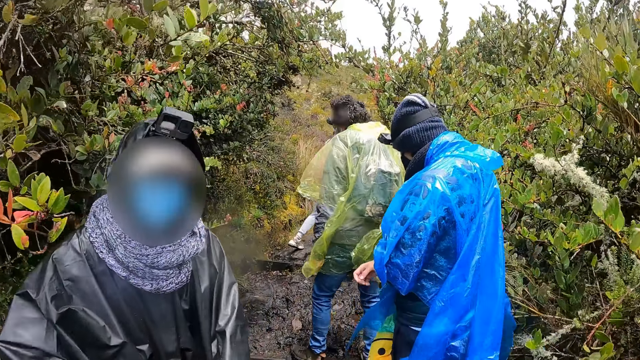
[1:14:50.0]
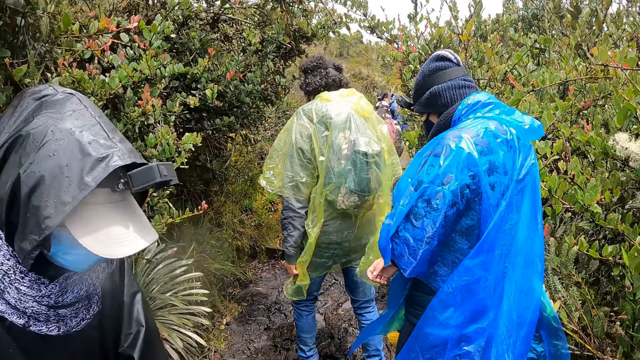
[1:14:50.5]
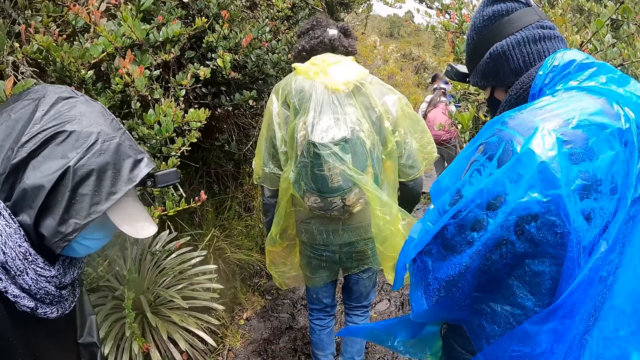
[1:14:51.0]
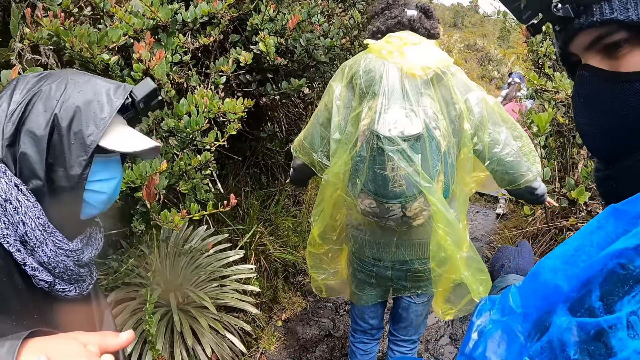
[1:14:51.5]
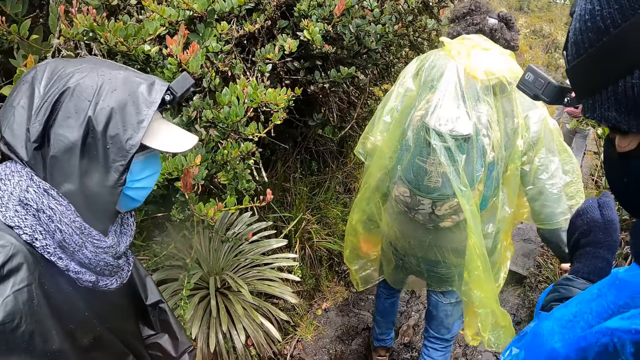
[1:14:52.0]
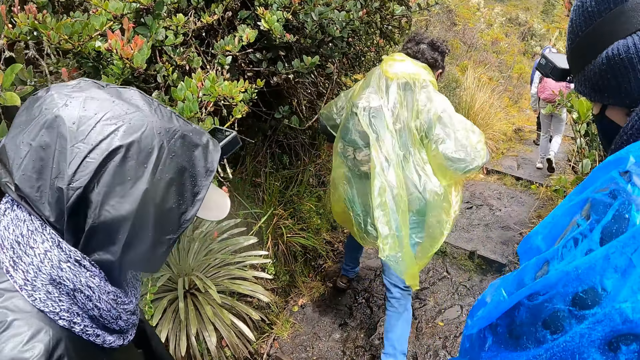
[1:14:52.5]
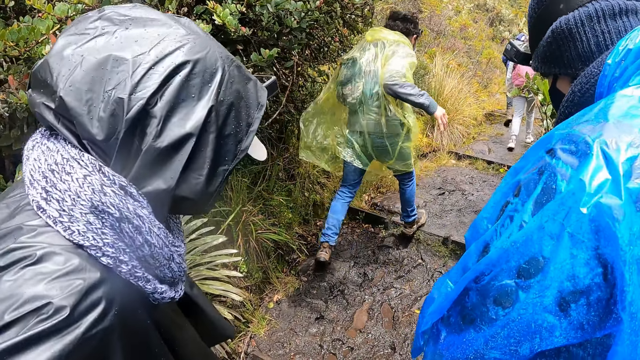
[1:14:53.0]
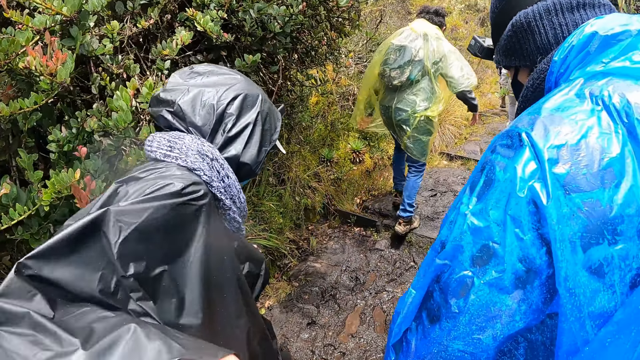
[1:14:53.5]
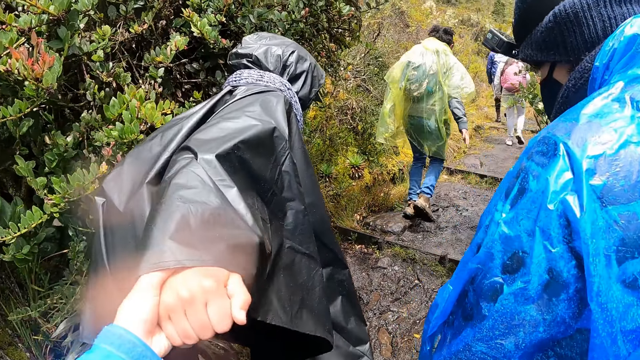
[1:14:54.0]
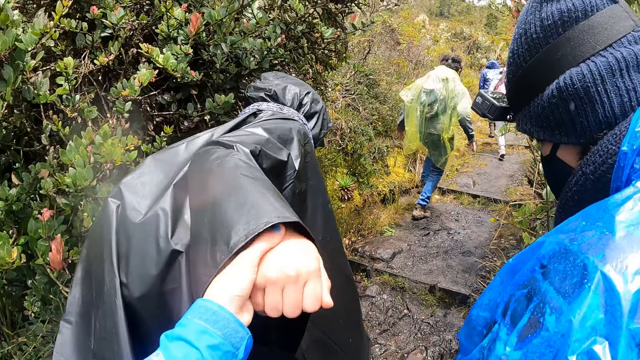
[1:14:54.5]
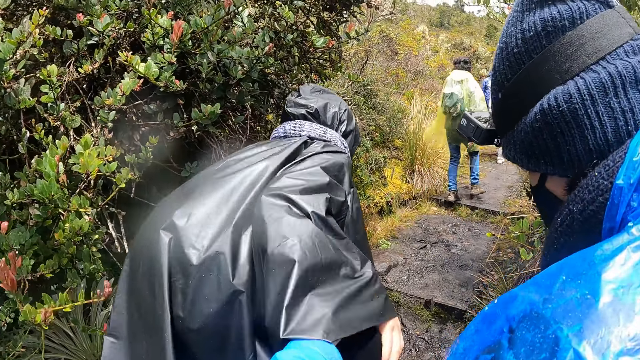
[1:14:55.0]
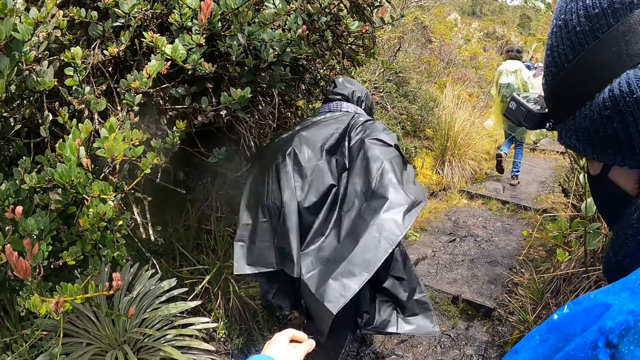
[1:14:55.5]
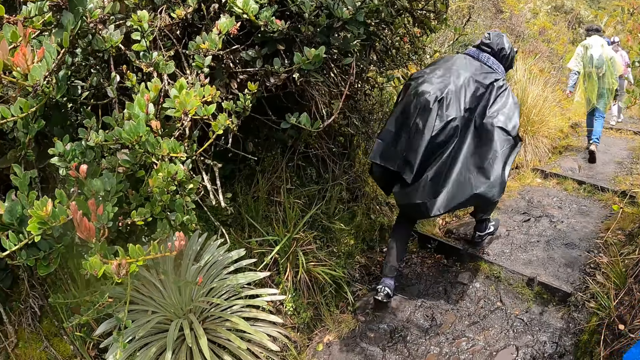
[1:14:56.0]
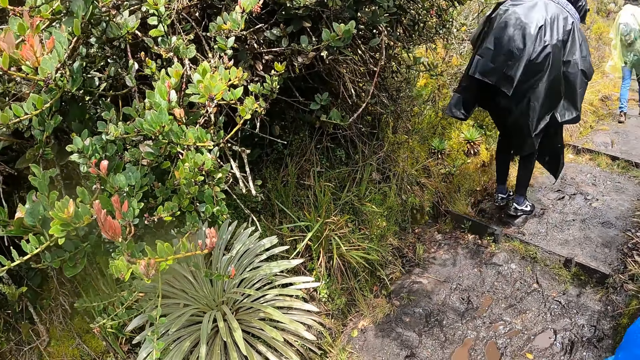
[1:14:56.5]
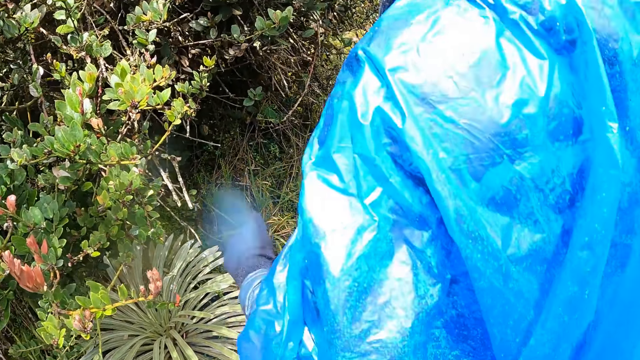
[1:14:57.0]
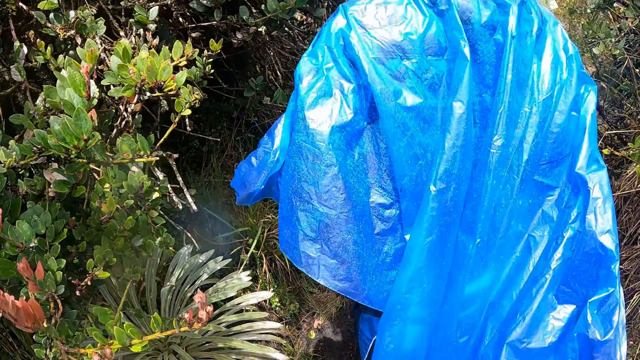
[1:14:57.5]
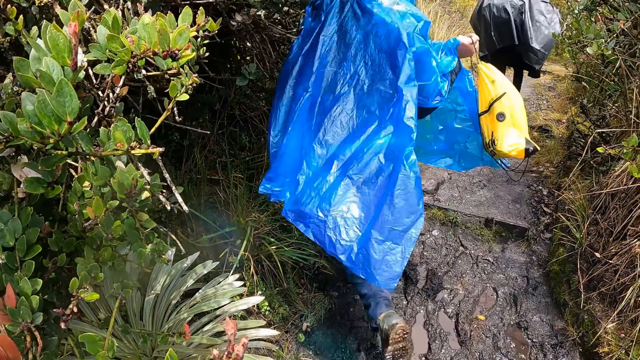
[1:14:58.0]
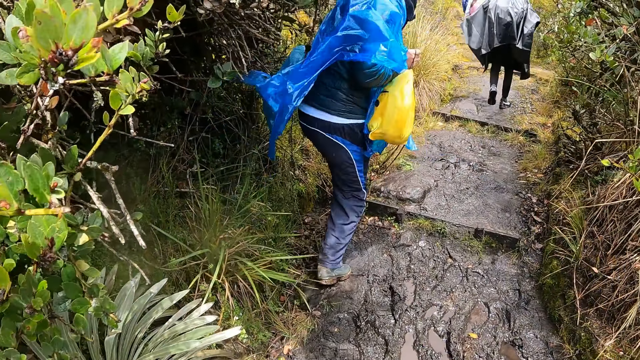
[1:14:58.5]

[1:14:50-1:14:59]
The camera wearer stops. He holds the woman's right hand with his left hand. He releases the woman's right hand in his left hand.

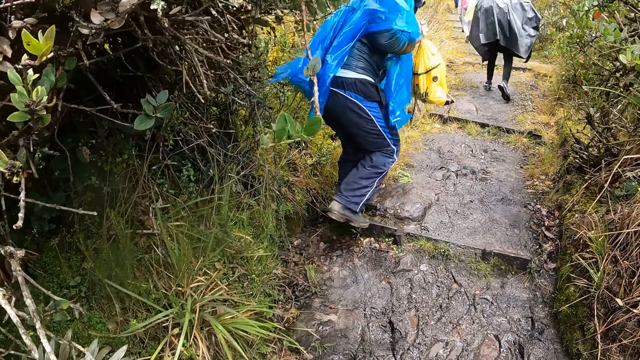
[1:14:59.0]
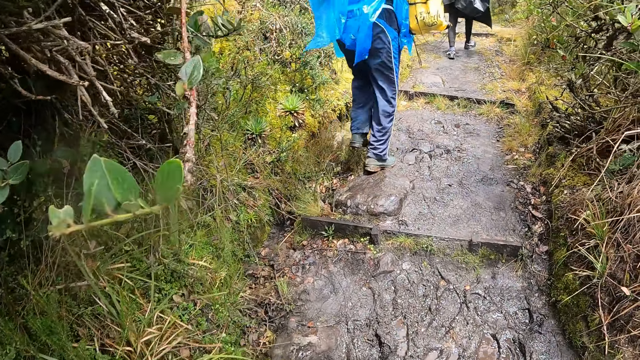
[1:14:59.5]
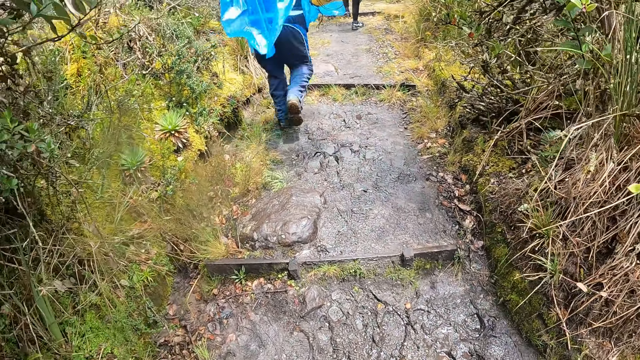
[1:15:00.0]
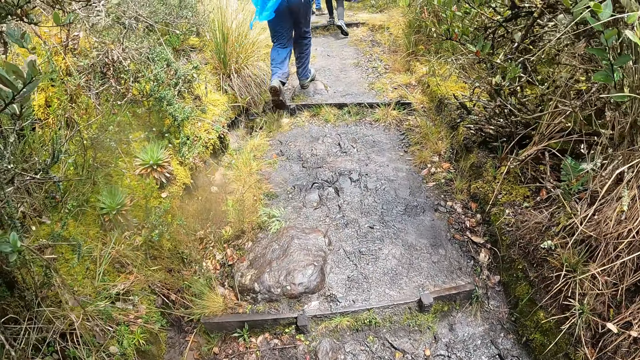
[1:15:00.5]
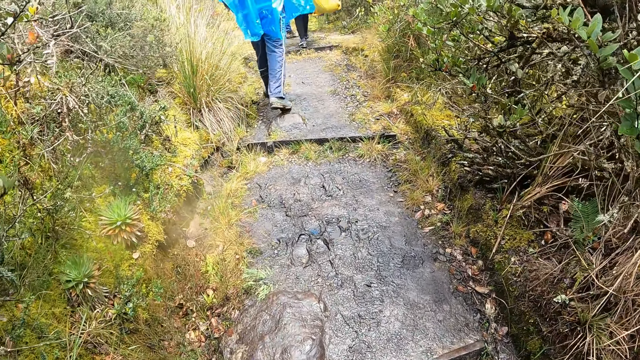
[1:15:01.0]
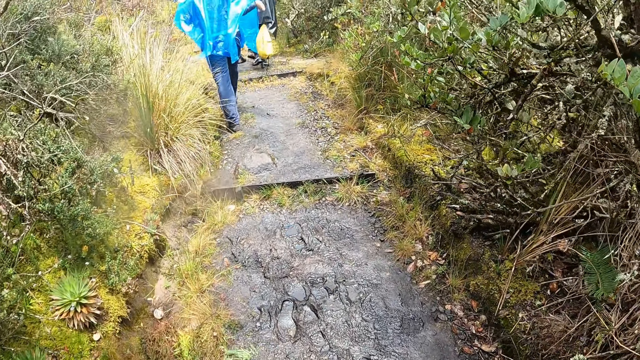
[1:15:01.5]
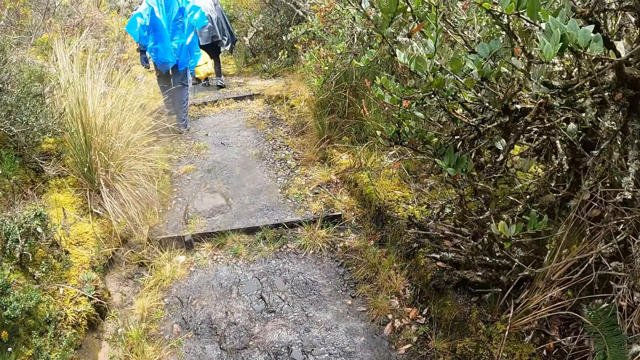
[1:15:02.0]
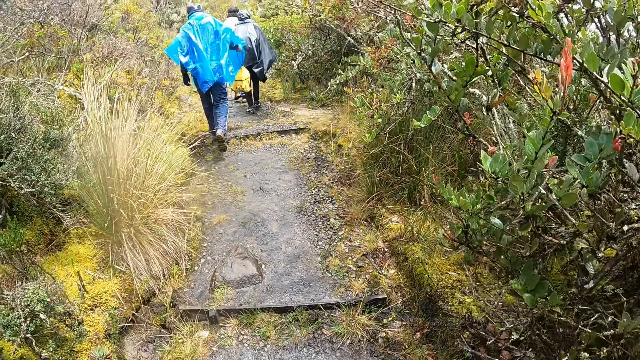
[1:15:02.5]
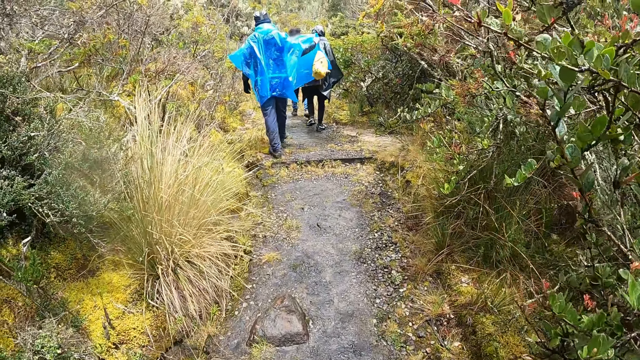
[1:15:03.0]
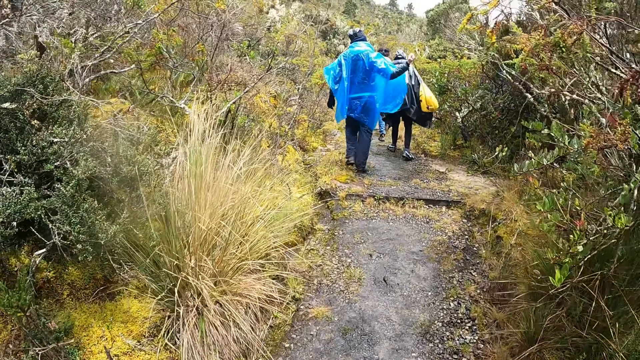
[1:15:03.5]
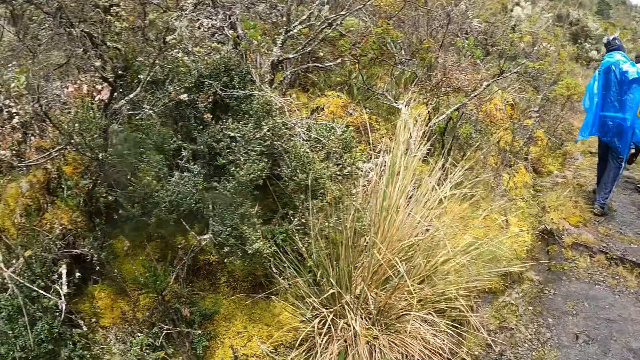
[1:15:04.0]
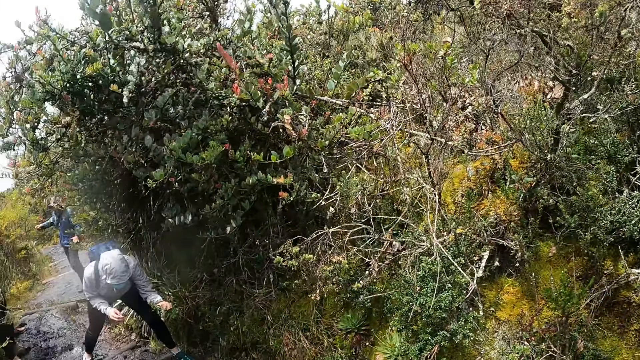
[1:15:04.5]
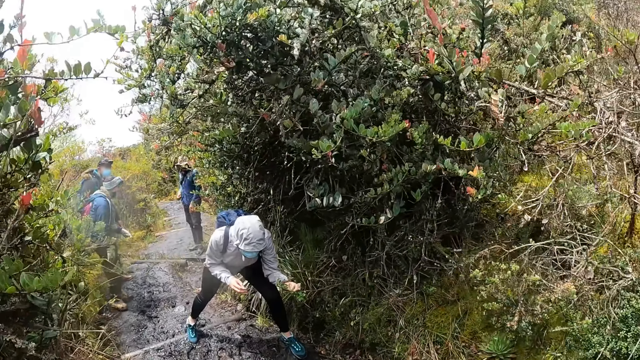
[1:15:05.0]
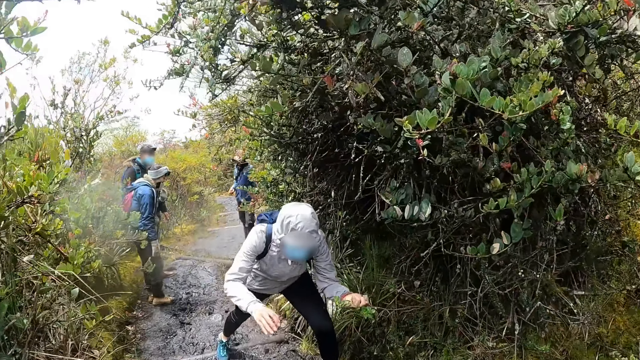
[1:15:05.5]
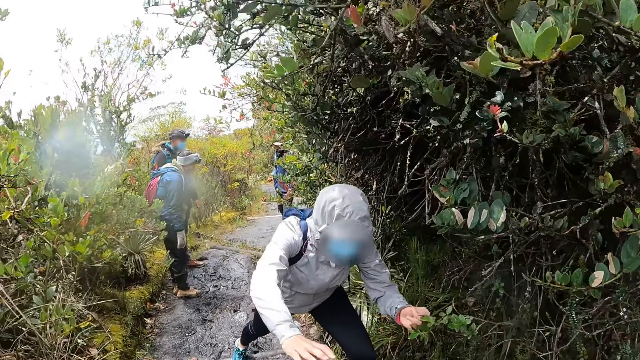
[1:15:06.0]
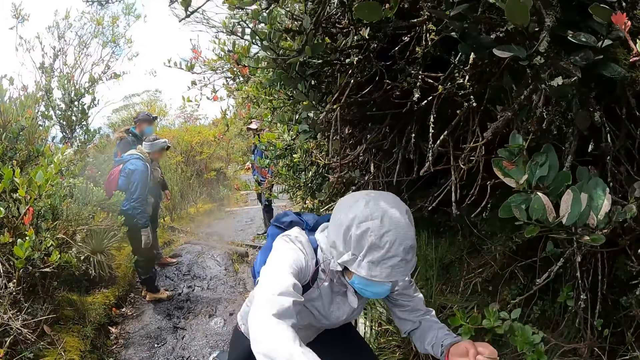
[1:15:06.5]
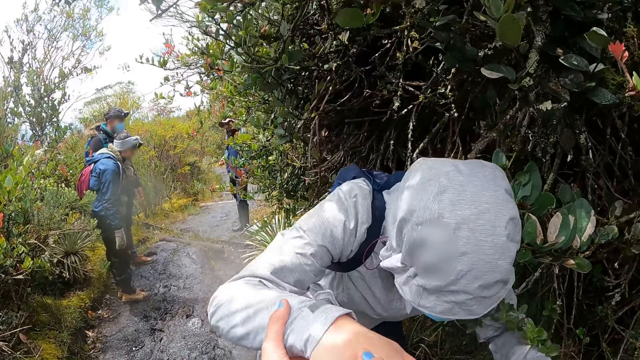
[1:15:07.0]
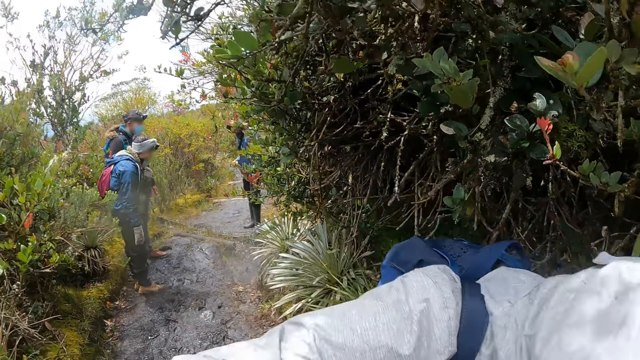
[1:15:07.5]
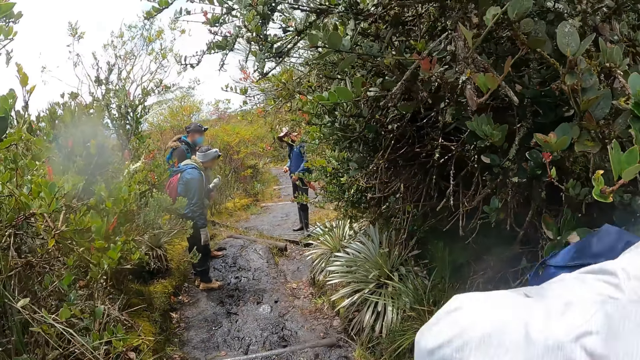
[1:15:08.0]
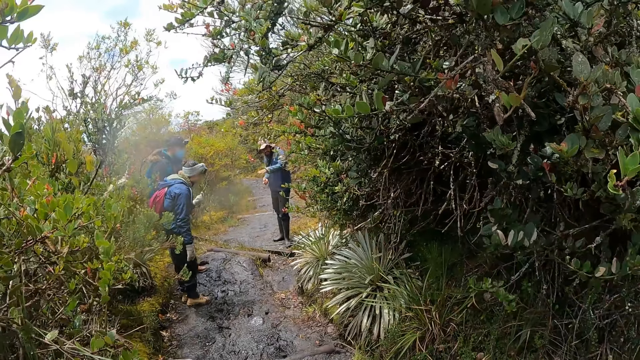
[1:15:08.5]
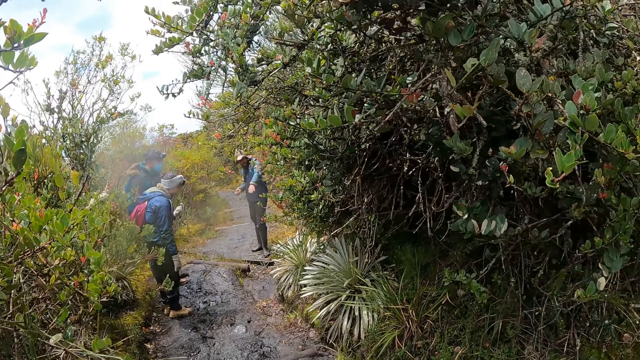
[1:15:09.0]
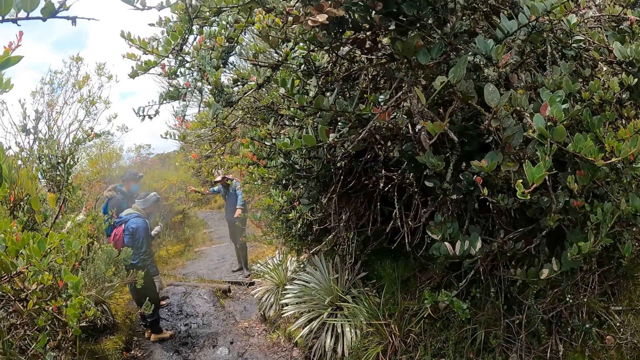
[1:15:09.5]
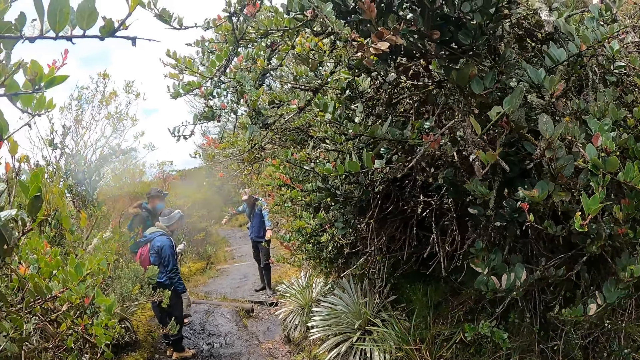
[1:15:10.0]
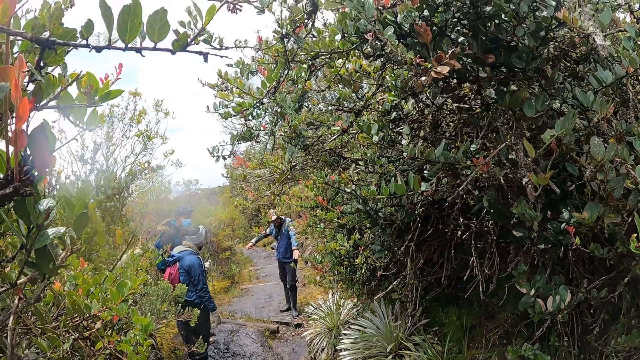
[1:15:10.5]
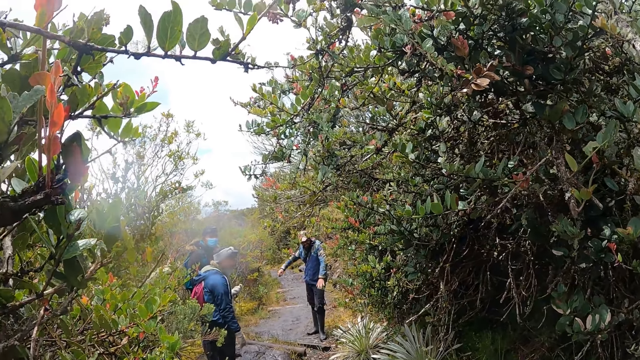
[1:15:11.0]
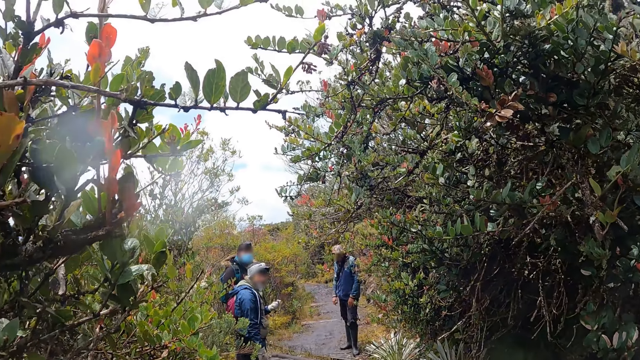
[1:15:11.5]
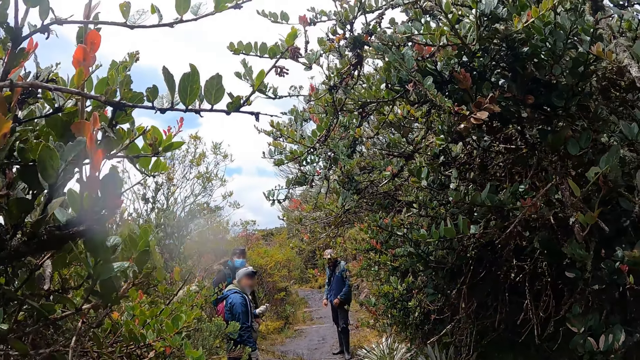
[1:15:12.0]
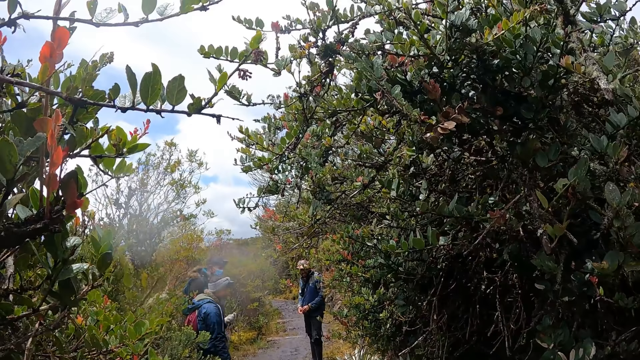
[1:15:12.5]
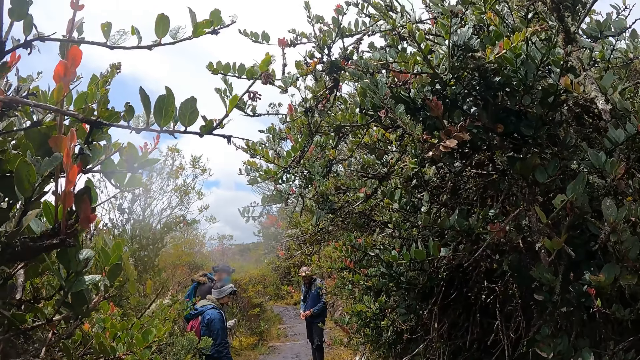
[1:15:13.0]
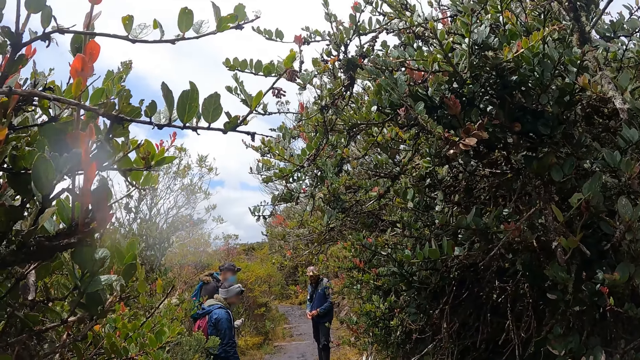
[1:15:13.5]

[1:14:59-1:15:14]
The camera wearer jumps a puddle. He walks on the steps. He turns around. He walks toward a lady. He pulls the lady's right hand with his left hand. He grabs the hand of the lady. The lady jumps the puddle. The camera wearer pauses.
